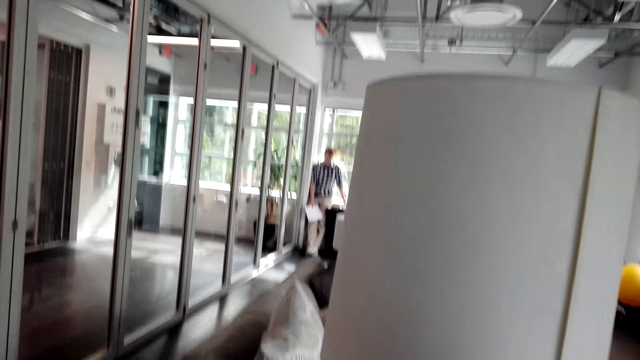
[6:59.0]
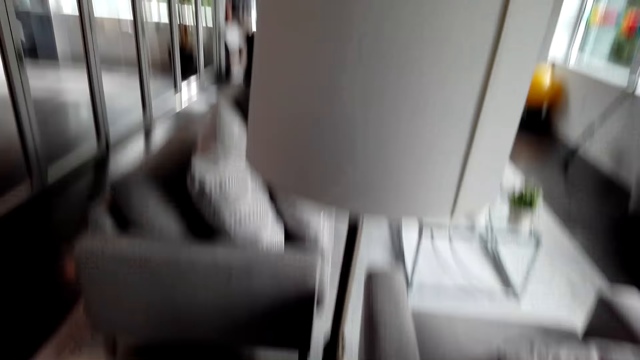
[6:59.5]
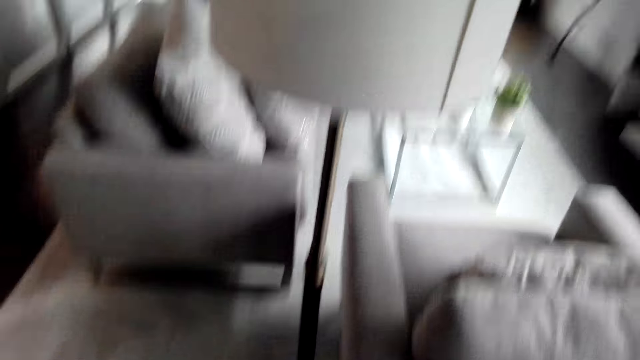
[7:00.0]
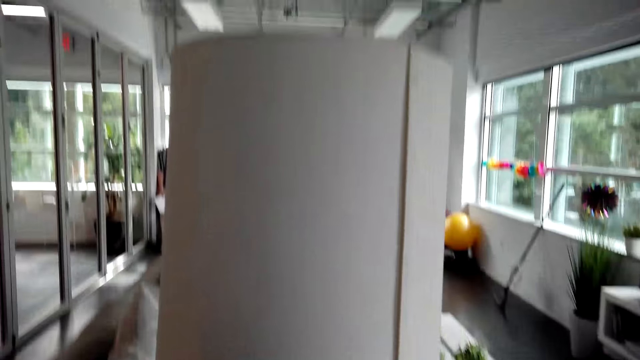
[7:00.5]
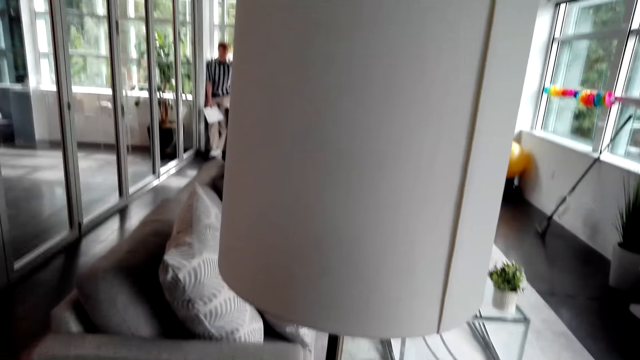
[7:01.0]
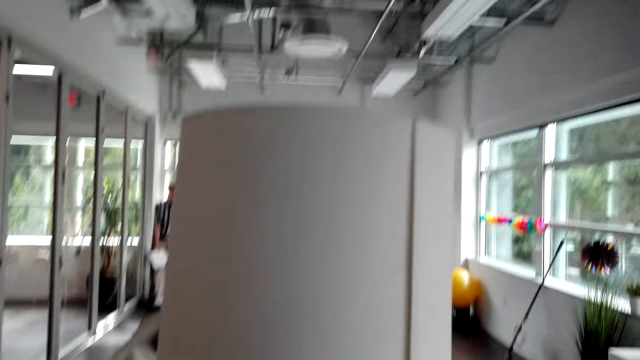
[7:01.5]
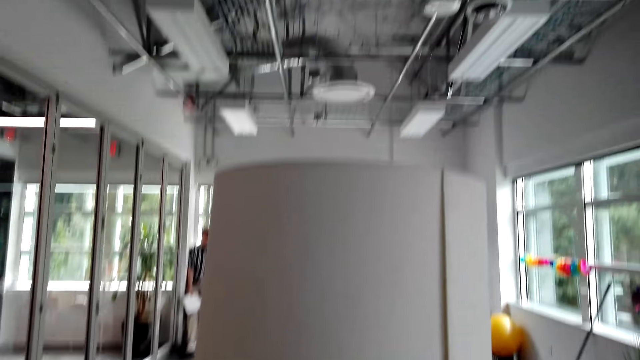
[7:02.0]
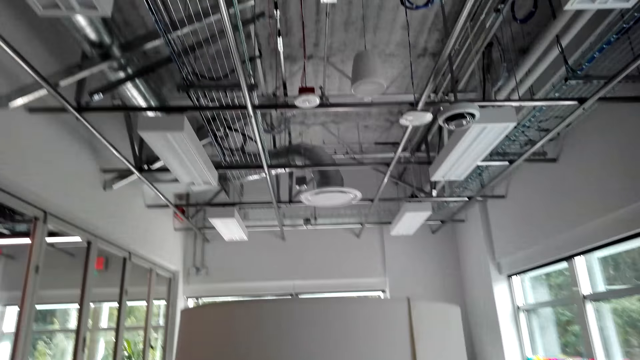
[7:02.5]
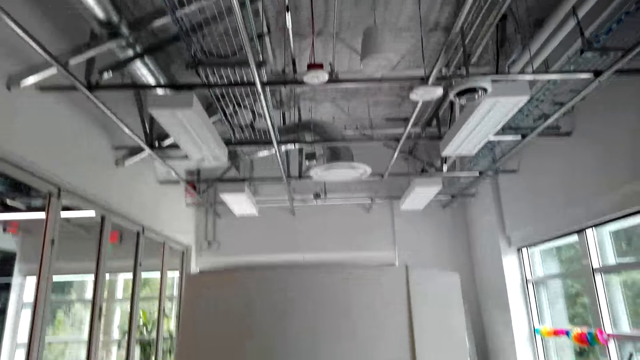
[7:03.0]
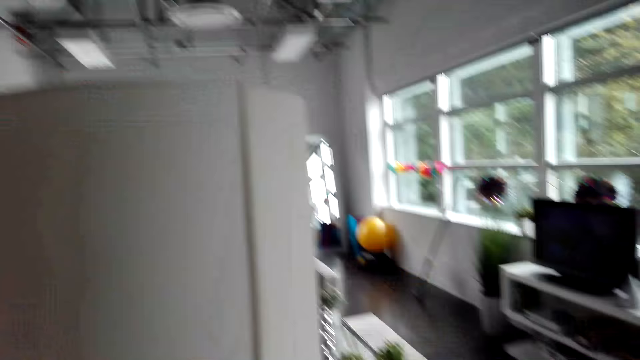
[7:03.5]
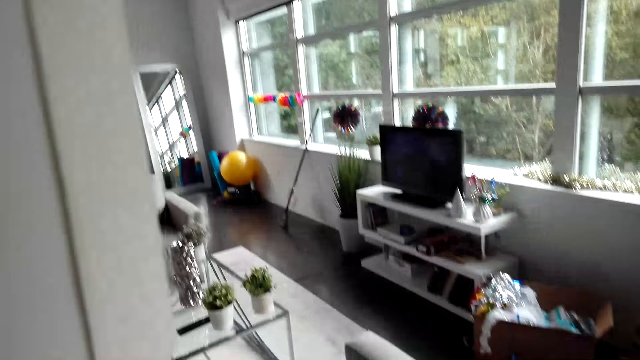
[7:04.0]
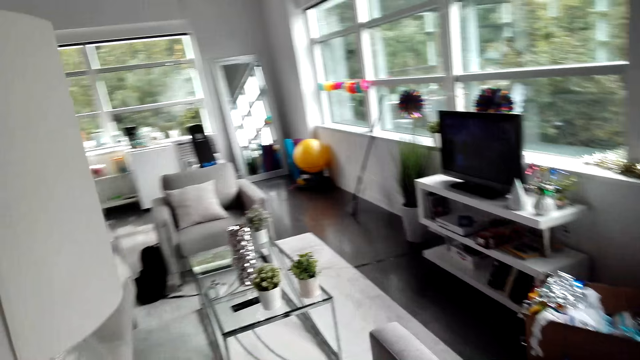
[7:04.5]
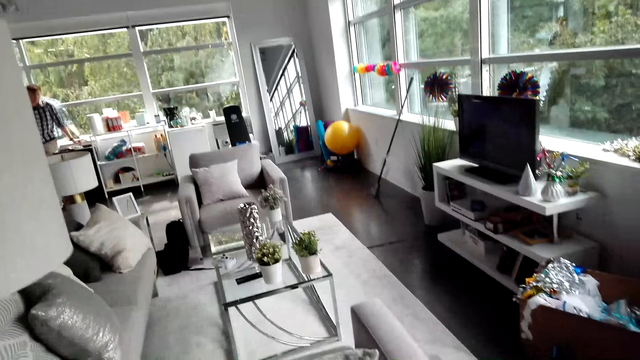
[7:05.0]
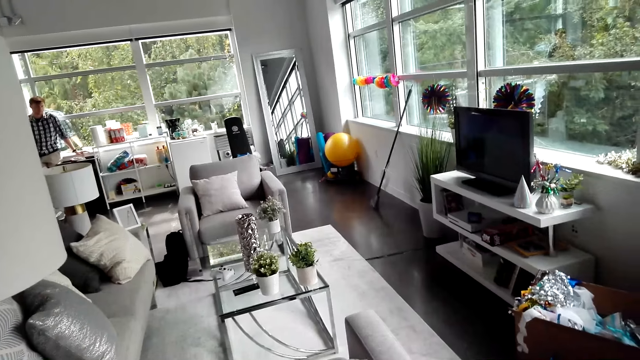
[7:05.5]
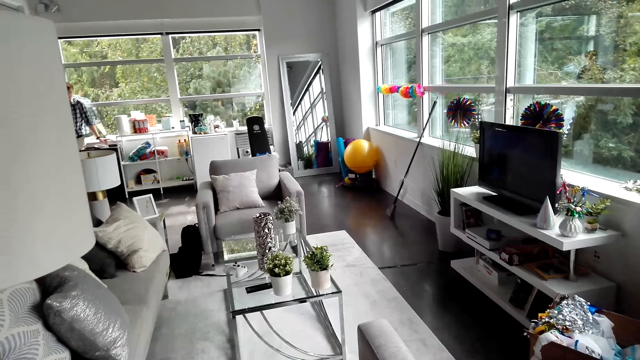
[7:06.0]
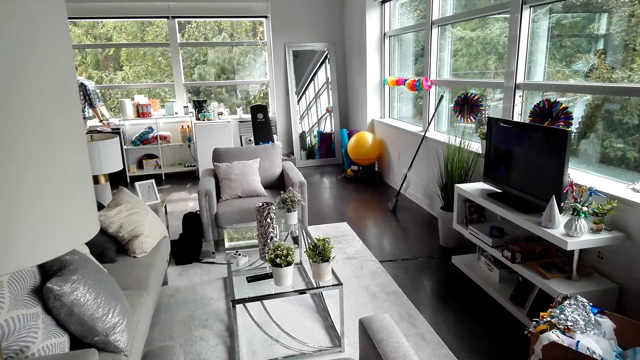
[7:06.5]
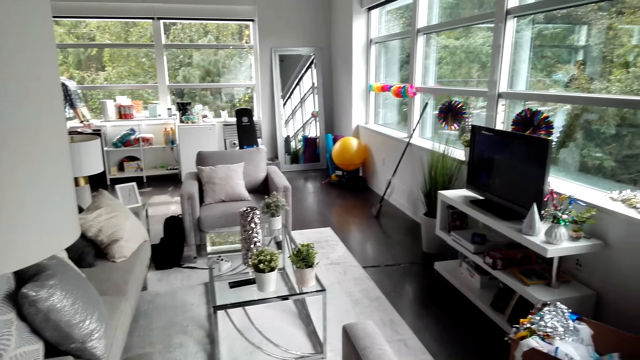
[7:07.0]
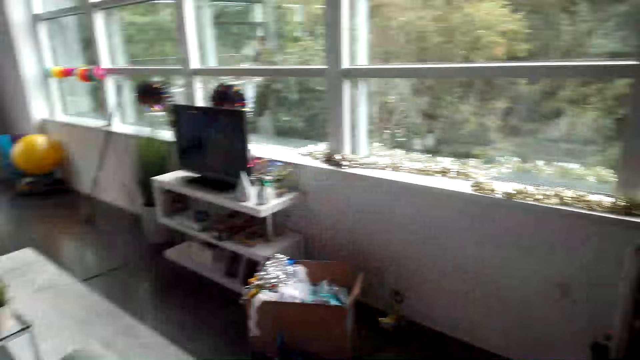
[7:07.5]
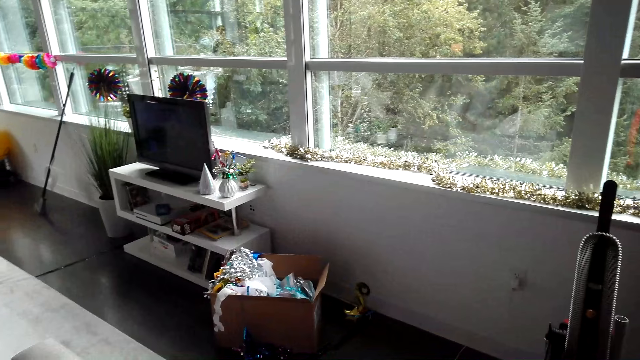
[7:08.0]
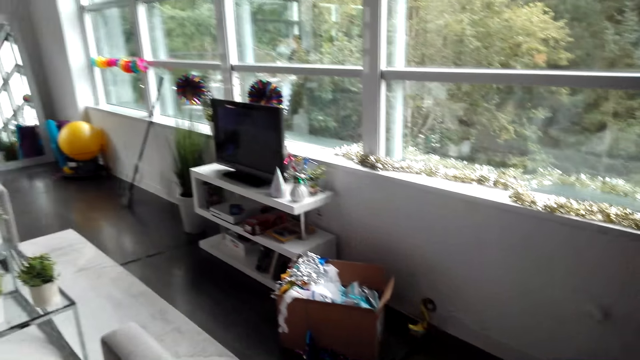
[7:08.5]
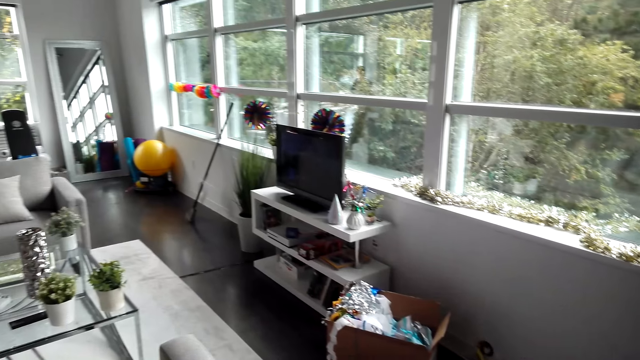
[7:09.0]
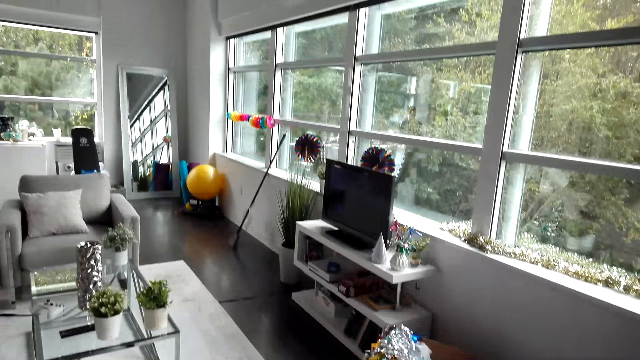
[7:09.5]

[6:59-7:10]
The camera wearer looks around.

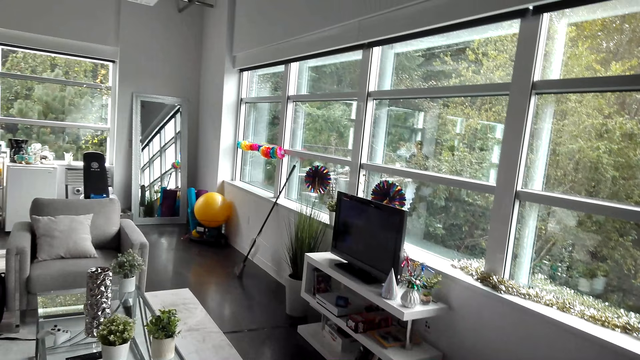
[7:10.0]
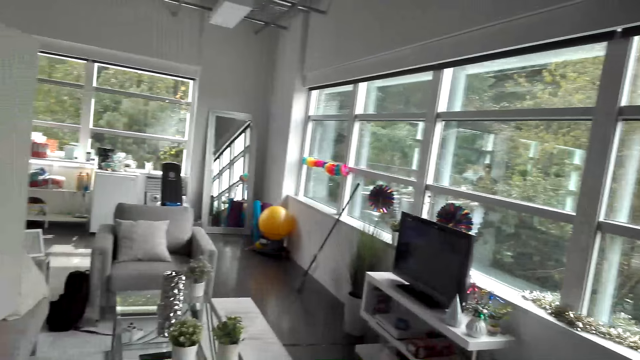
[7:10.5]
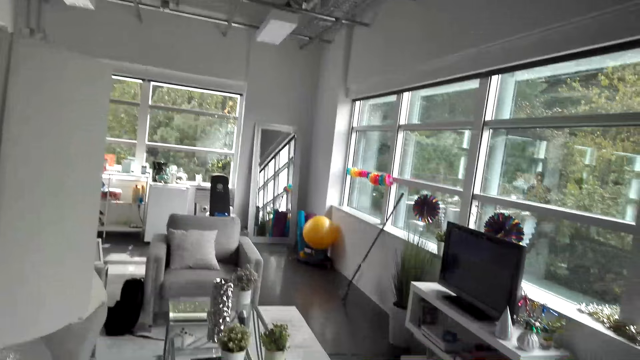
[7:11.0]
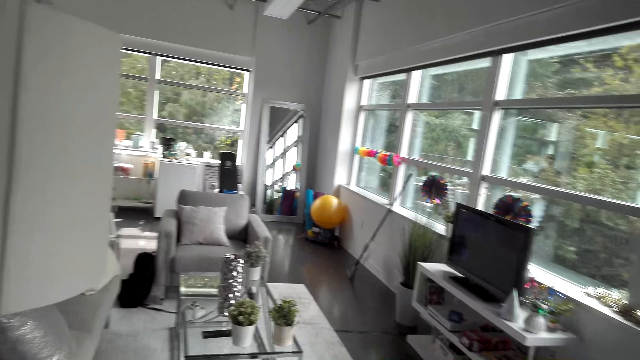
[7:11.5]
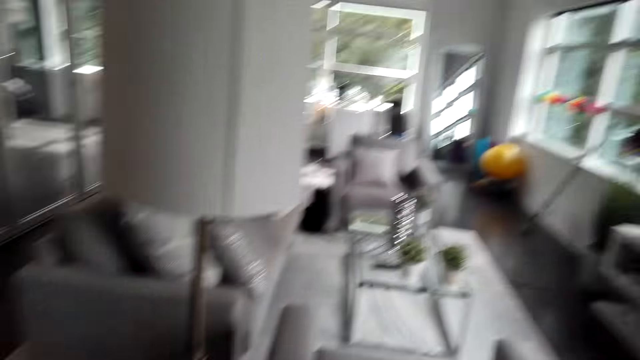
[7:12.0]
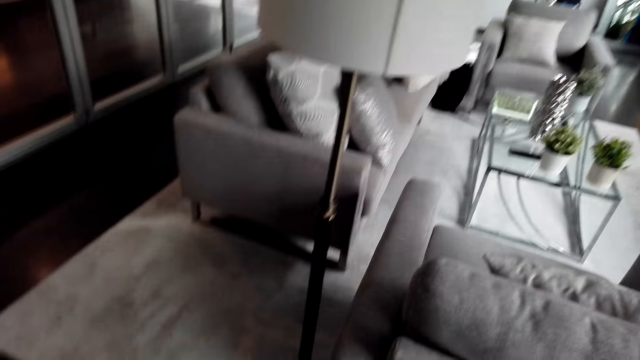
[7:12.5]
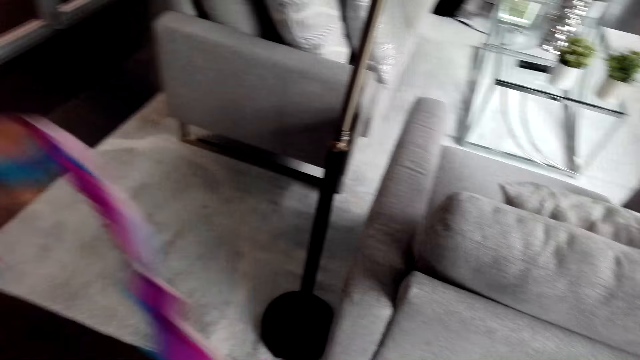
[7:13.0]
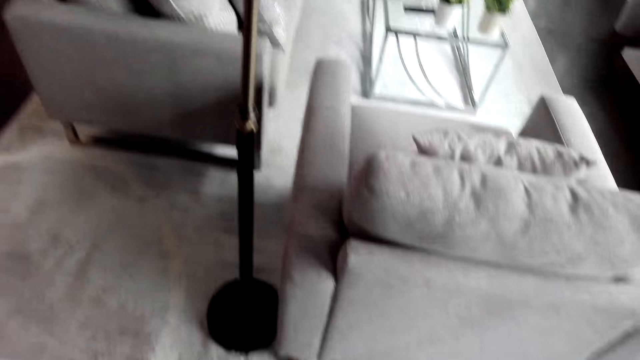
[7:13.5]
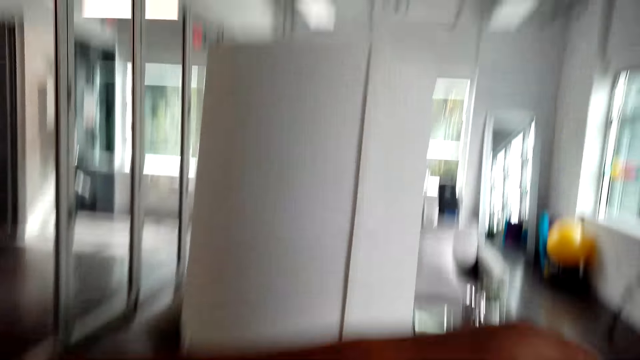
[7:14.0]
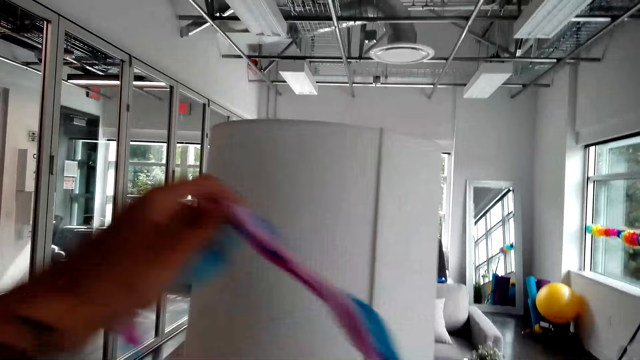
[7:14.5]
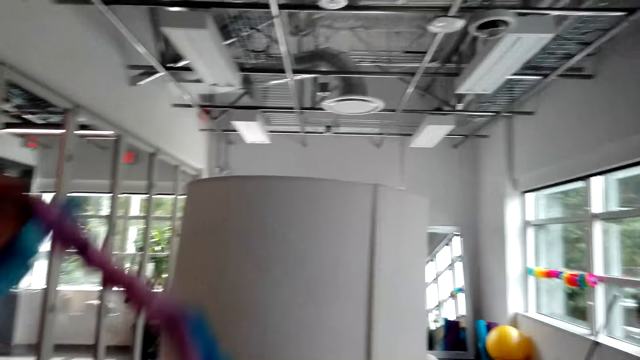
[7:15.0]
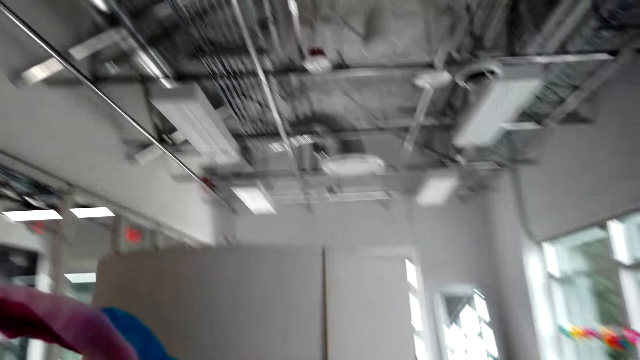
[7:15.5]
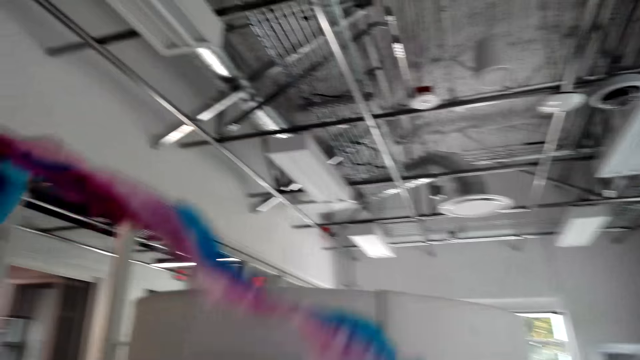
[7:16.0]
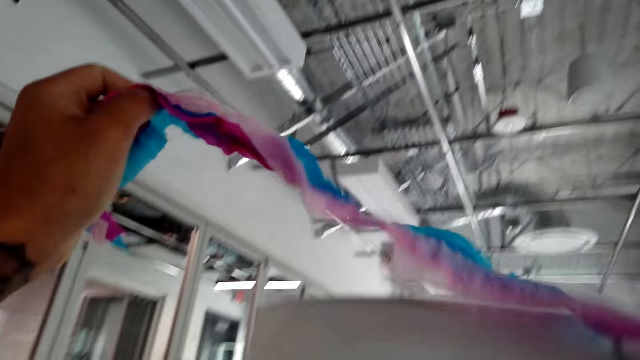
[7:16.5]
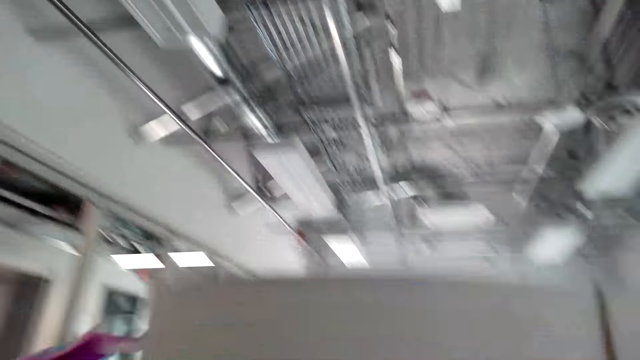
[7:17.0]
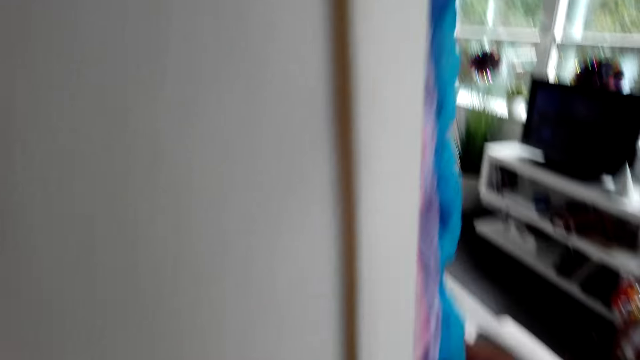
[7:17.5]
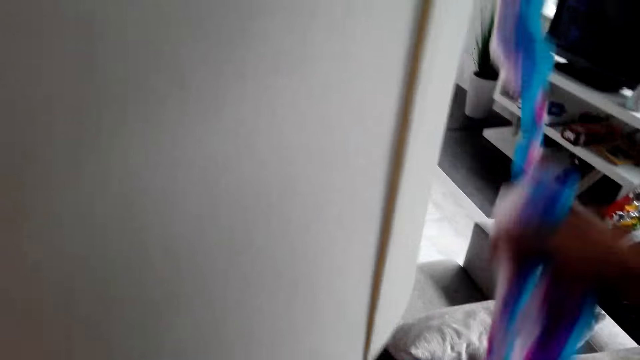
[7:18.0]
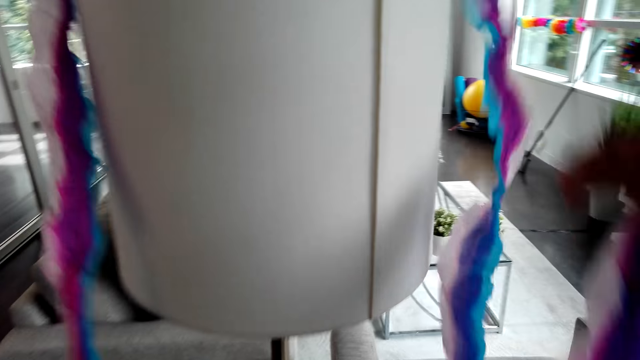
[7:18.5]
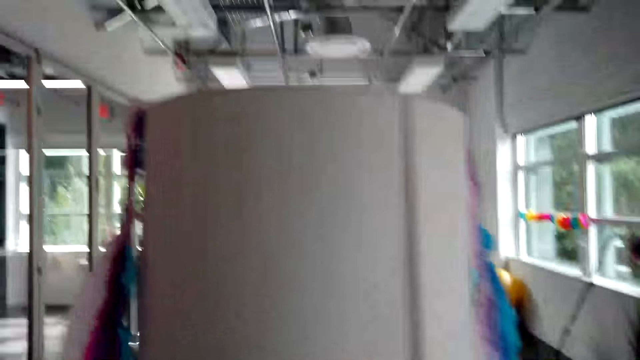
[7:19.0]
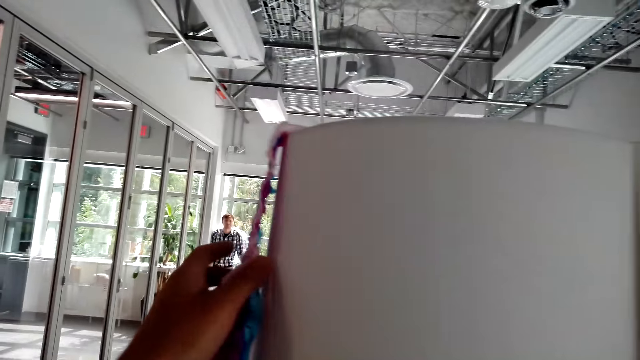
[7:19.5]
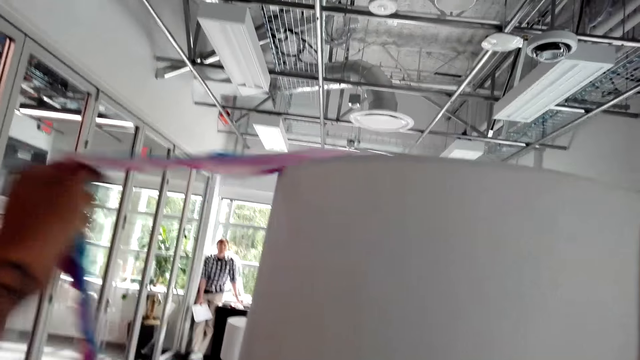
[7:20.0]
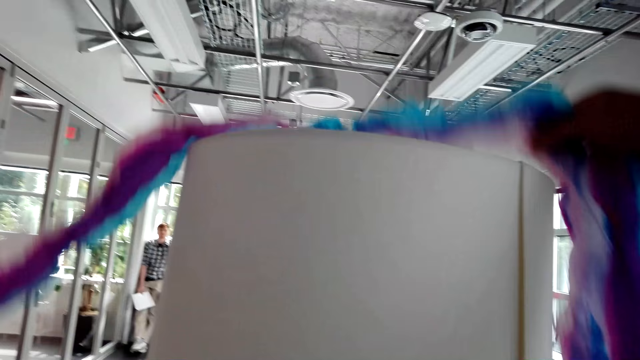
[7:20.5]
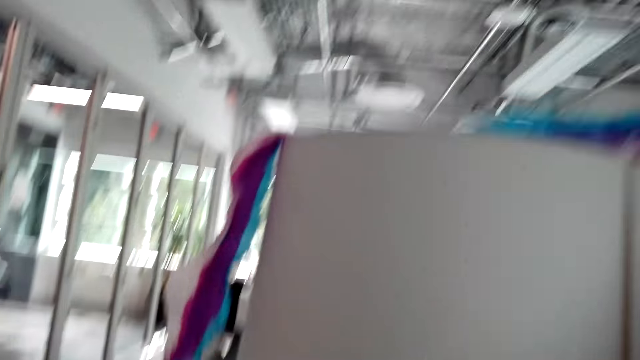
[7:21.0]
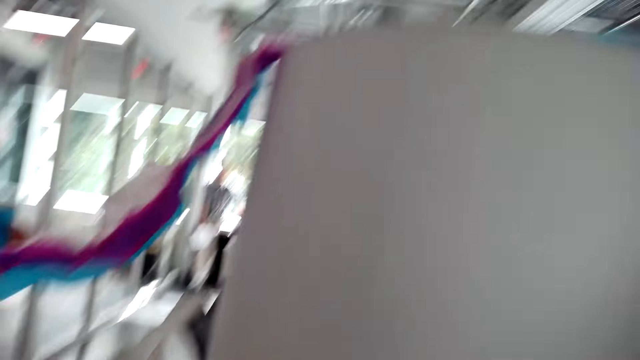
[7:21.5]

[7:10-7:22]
The camera wearer pulls the streamers. They decorate the house. They put the streamers on a lamp. They fix the streamers. They pull the streamers.
